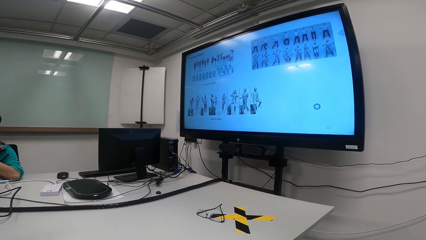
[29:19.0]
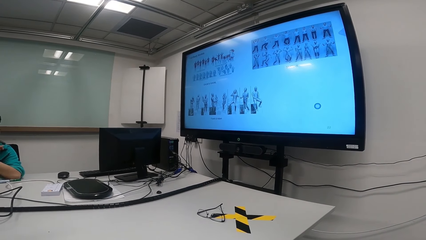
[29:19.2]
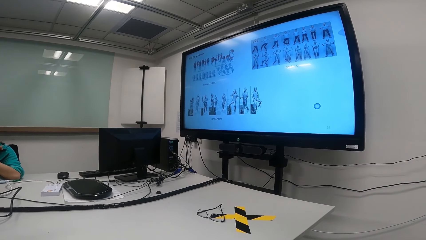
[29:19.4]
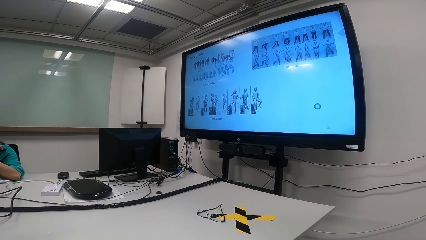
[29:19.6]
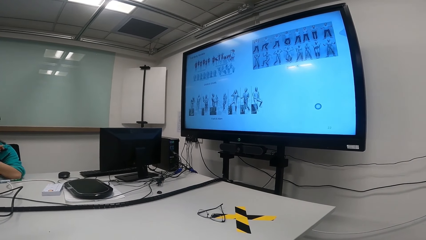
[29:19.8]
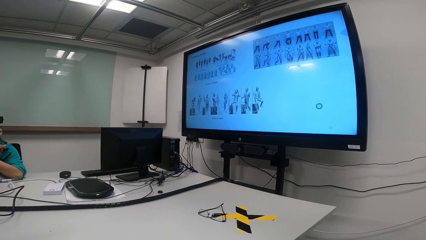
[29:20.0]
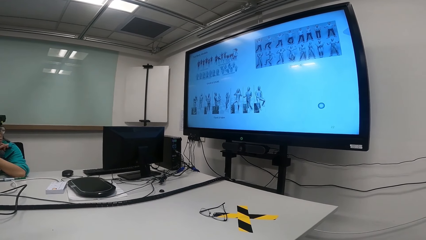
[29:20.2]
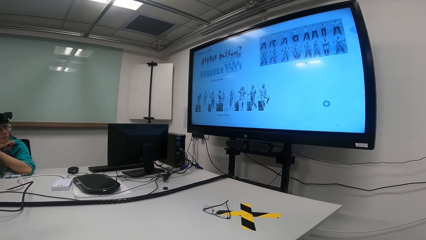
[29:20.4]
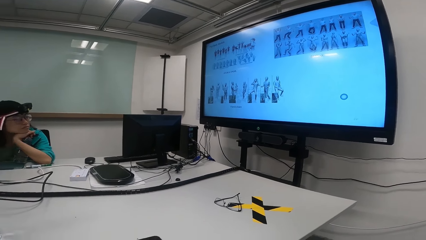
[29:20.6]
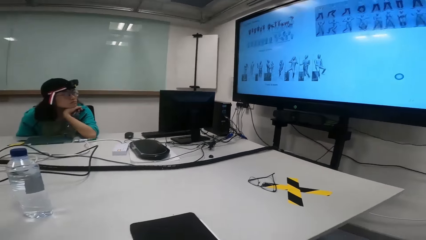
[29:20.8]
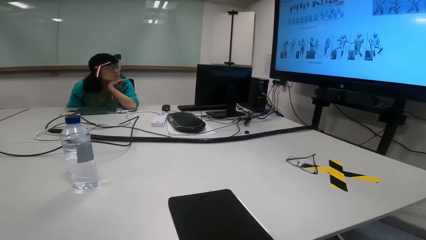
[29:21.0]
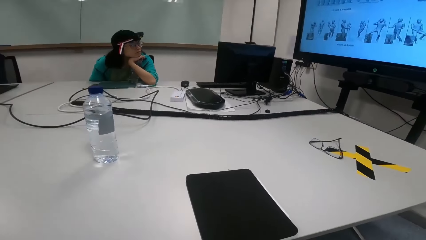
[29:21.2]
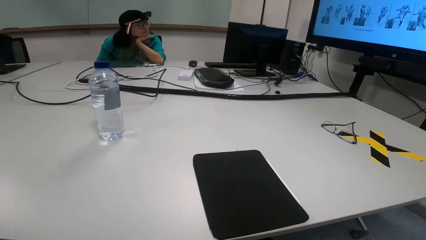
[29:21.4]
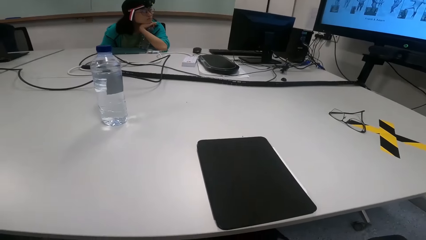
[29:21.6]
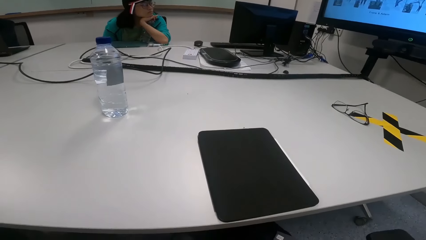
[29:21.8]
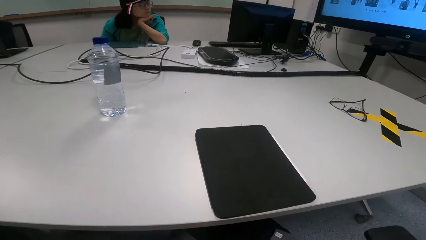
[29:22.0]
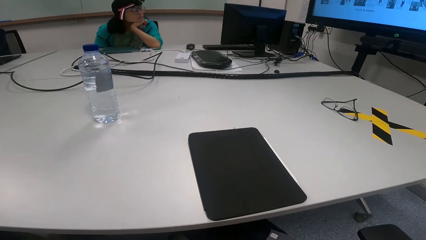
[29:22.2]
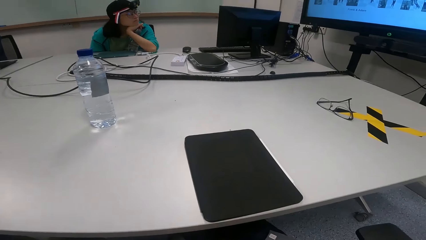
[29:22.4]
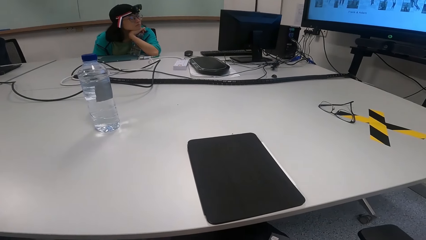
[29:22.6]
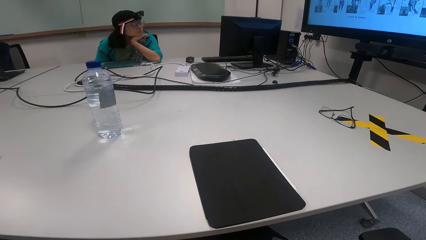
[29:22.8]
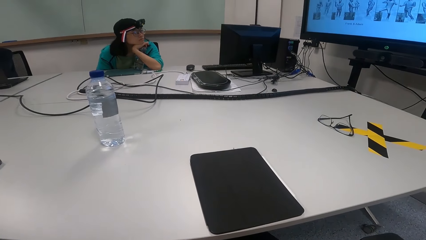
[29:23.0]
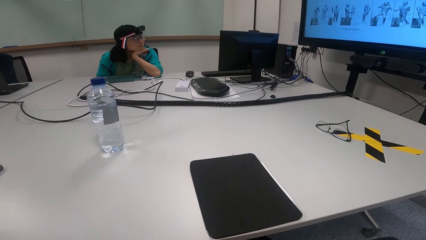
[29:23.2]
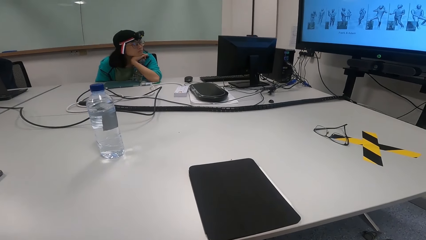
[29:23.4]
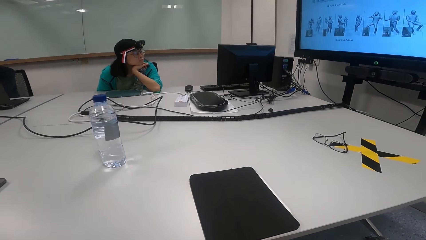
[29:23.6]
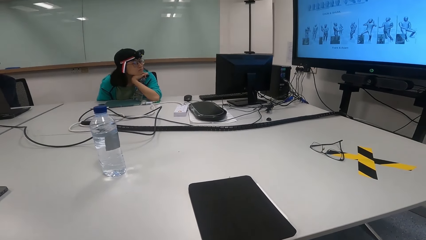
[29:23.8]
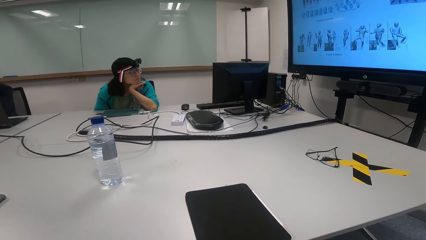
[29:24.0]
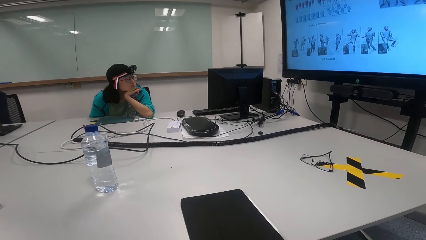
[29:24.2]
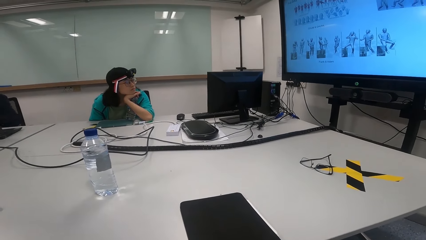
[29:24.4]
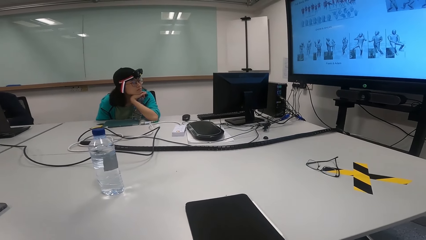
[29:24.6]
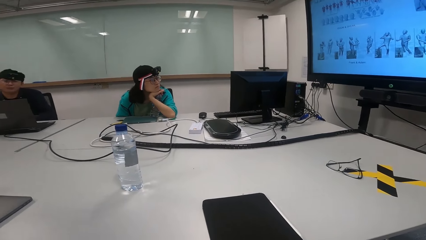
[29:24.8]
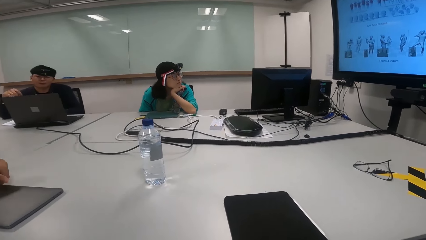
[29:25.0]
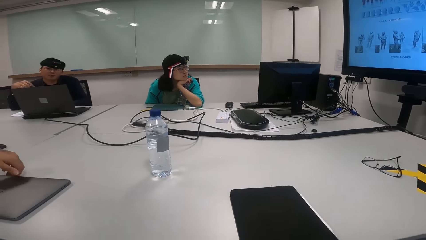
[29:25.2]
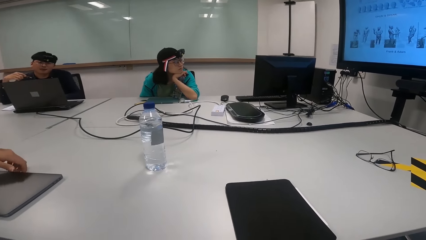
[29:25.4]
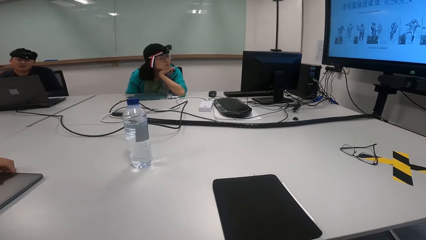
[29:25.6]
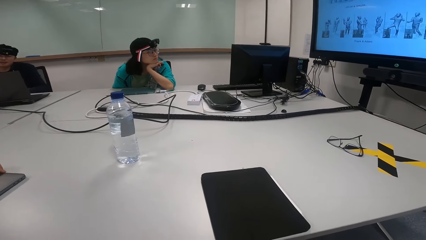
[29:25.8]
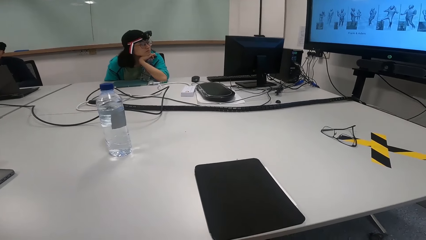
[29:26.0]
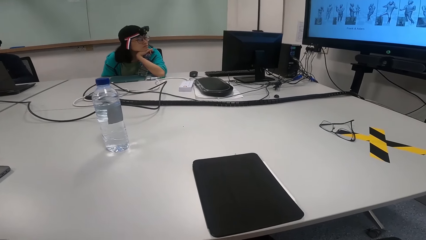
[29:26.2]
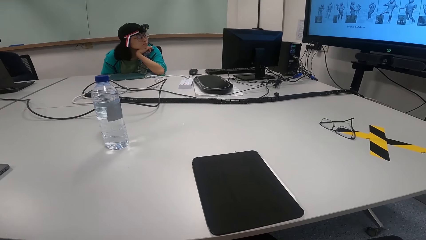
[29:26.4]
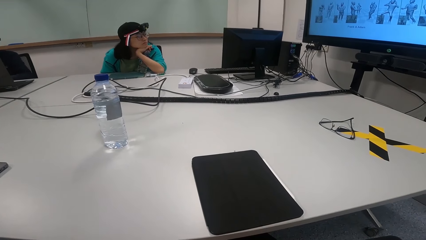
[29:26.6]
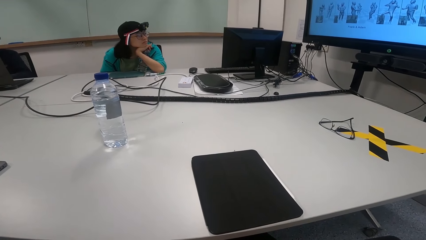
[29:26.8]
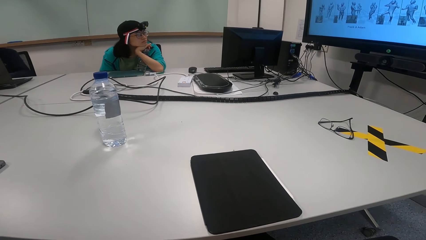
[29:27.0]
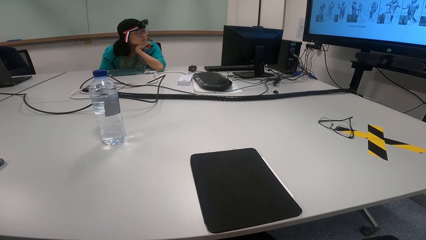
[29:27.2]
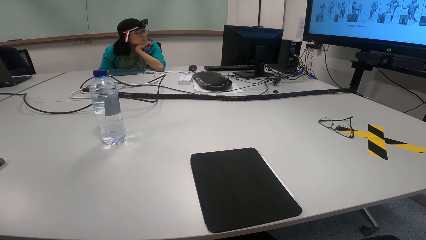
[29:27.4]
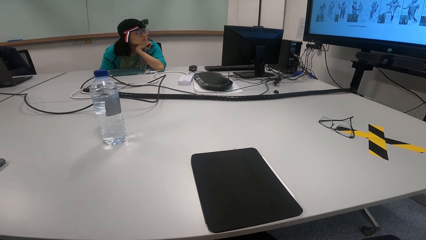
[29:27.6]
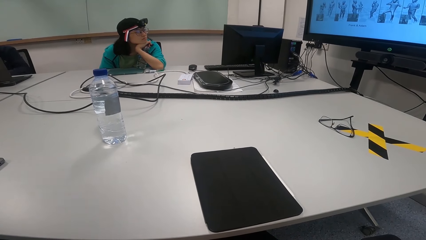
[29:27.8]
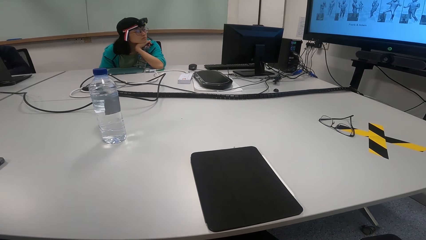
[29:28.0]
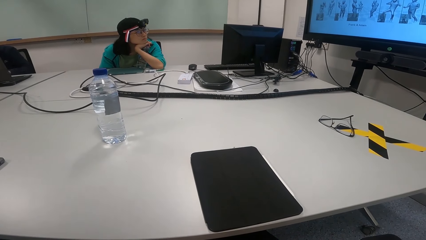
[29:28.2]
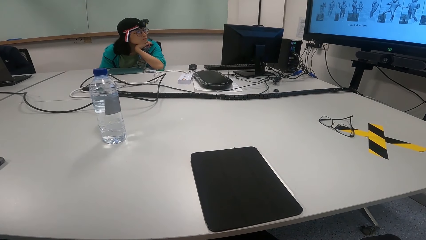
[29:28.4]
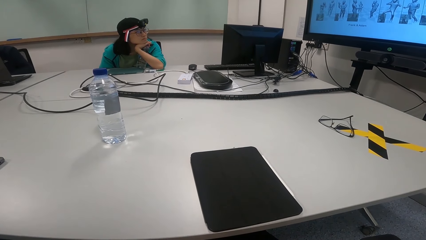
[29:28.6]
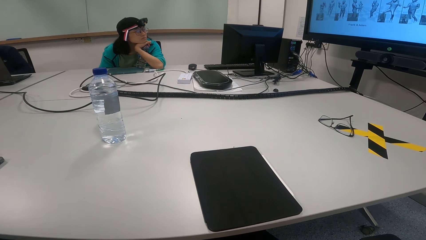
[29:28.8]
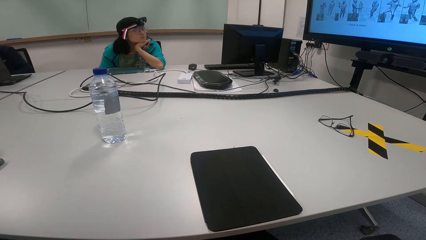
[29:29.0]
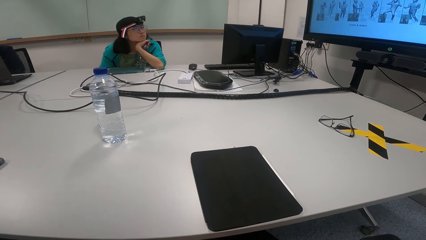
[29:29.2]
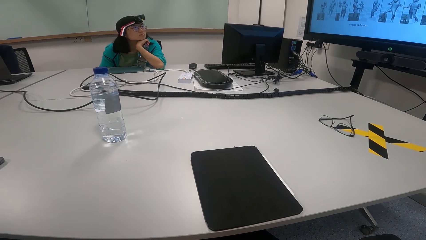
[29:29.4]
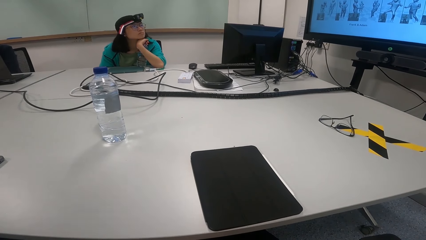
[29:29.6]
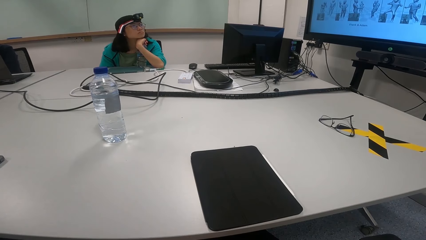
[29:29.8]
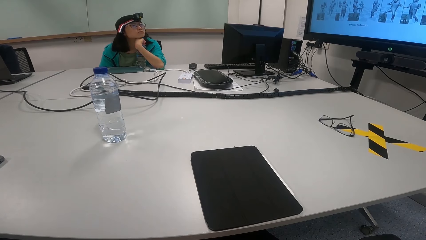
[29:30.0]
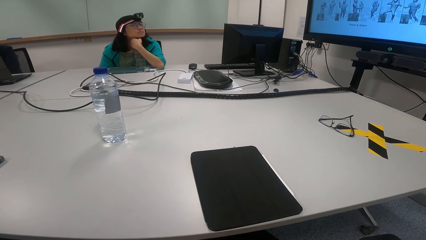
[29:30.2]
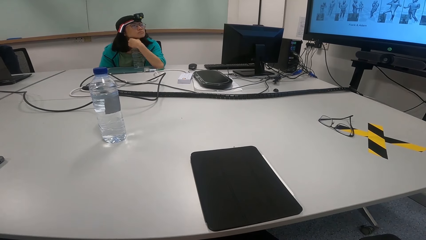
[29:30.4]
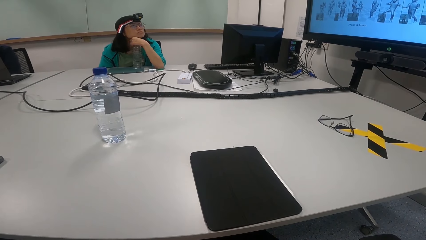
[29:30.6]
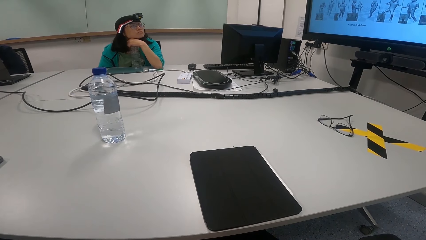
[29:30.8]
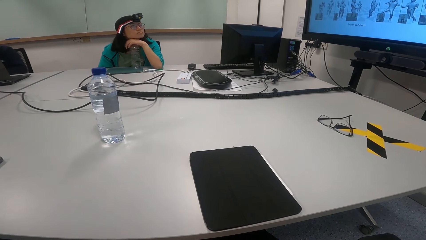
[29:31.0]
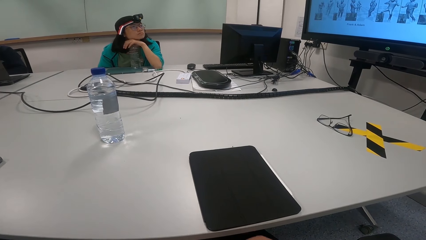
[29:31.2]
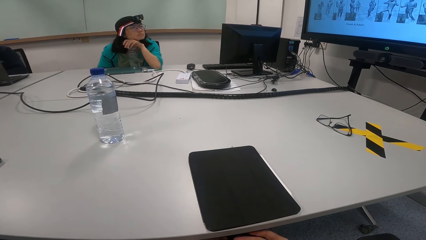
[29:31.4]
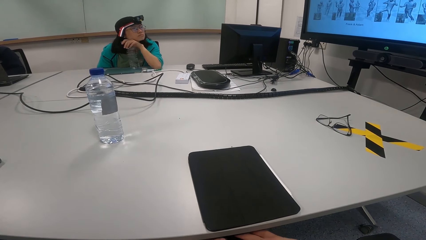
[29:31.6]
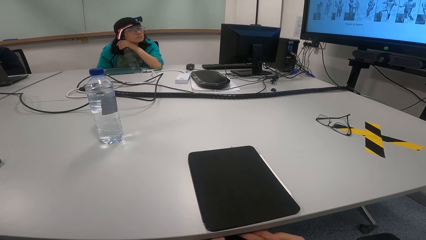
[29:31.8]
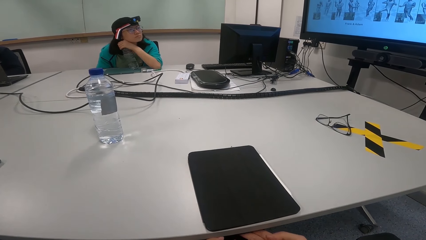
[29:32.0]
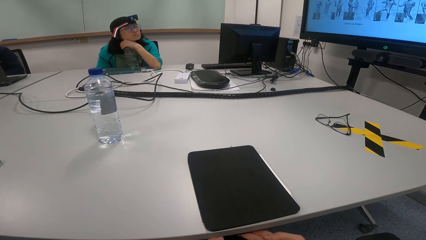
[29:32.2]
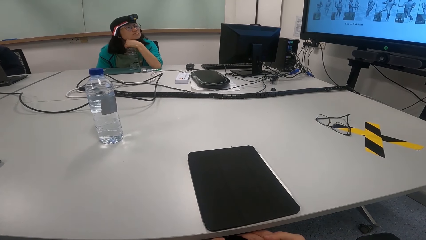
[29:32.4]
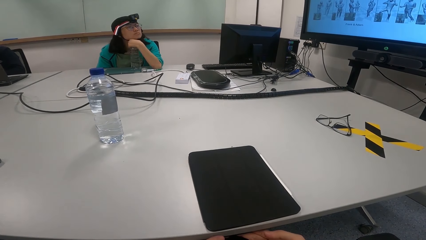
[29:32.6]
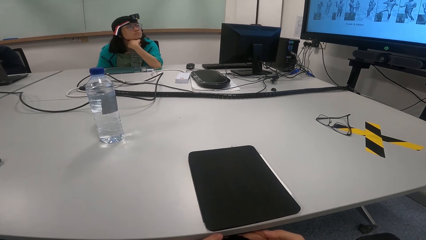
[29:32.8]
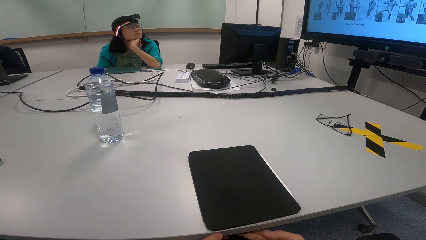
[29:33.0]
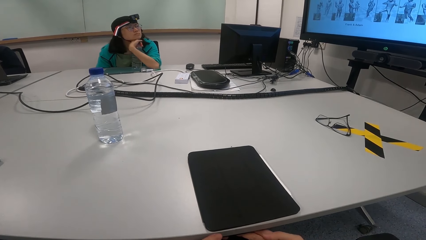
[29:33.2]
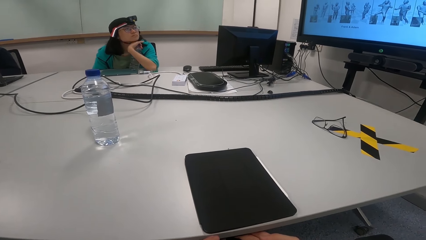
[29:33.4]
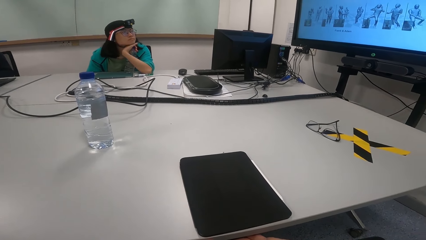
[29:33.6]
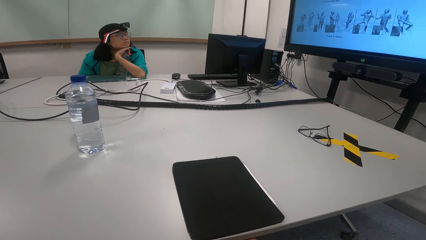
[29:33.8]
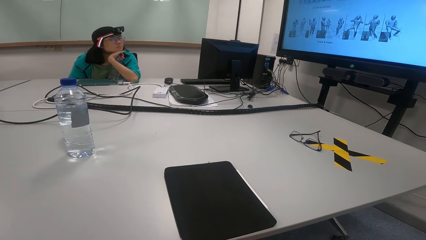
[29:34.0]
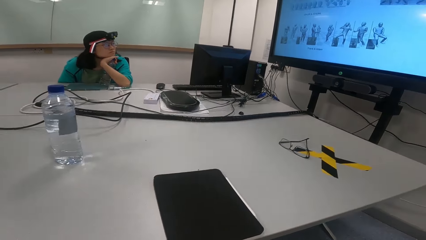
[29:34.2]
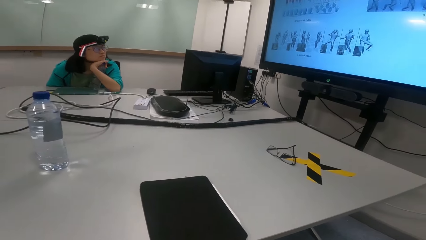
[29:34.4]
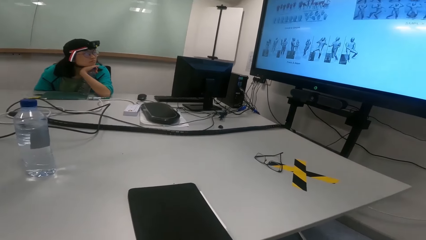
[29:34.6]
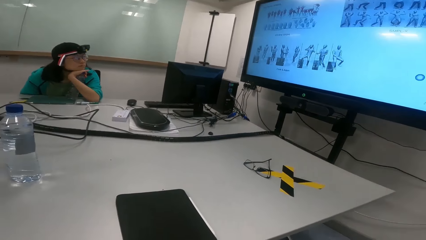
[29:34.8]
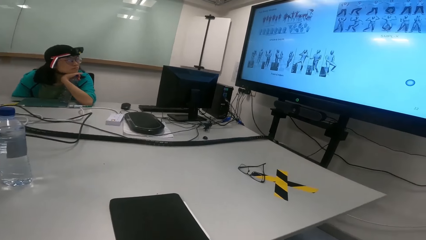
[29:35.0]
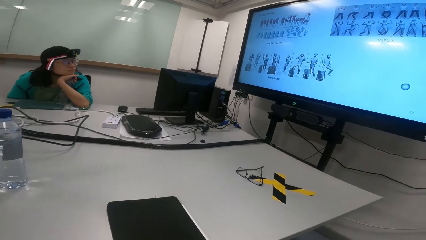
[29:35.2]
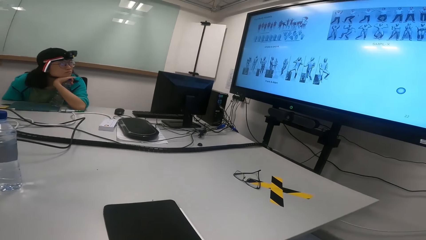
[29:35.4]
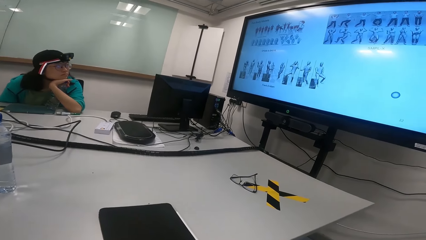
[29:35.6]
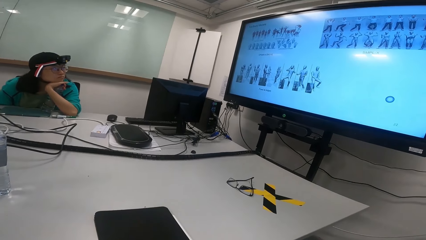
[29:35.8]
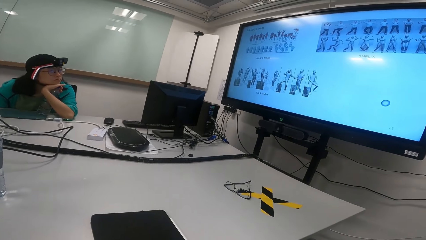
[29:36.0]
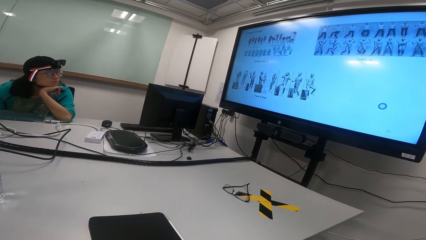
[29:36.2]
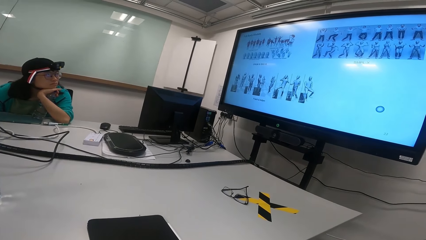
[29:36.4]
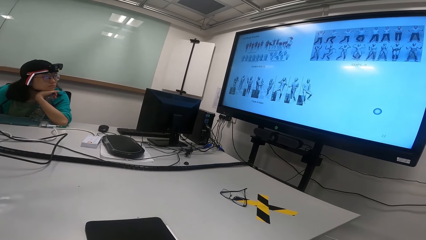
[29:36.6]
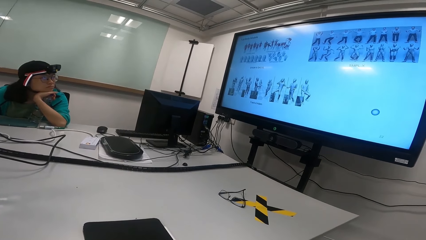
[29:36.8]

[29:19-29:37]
The camera wearer looks at his front. He looks at the tv.
